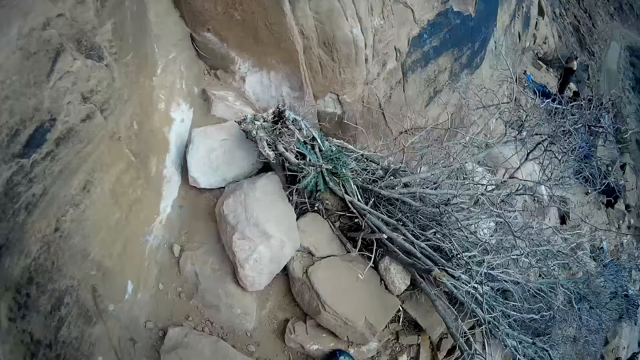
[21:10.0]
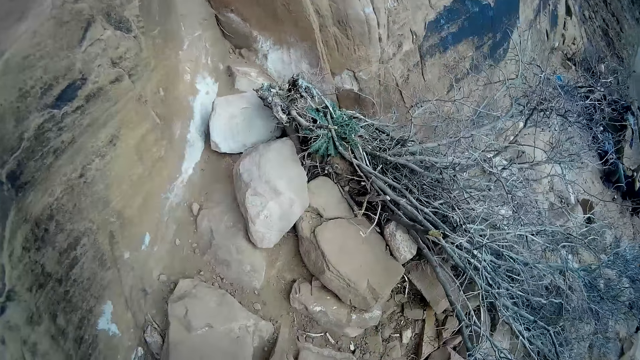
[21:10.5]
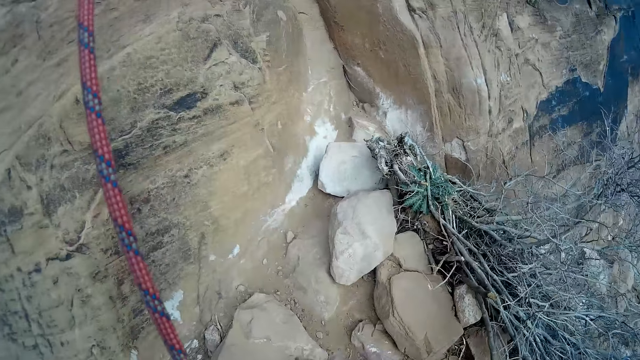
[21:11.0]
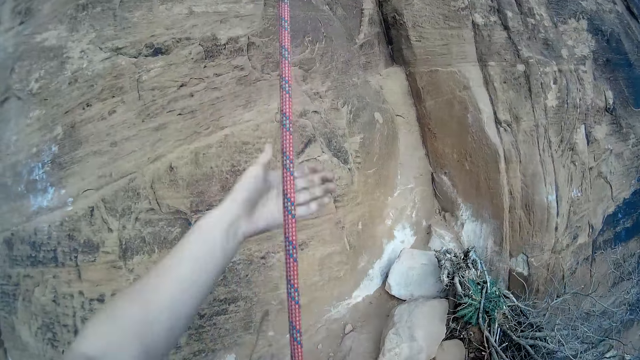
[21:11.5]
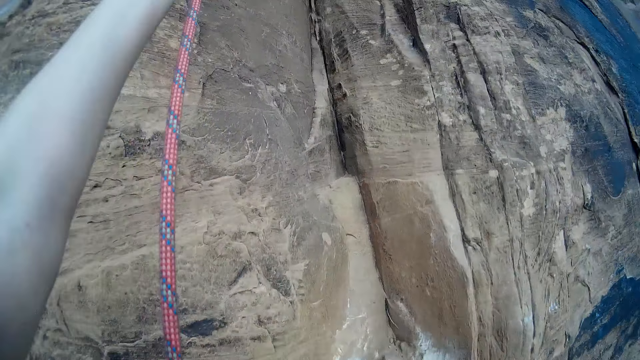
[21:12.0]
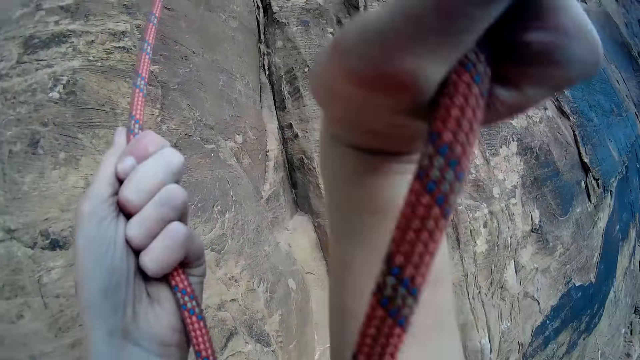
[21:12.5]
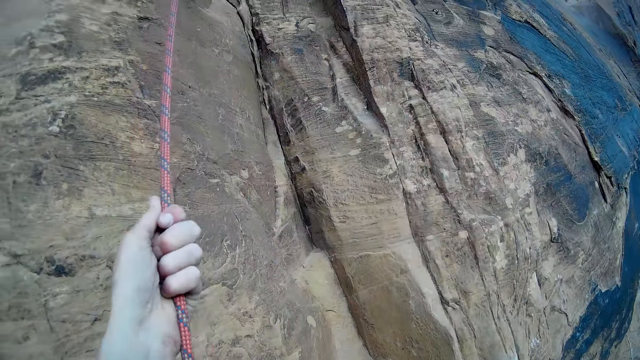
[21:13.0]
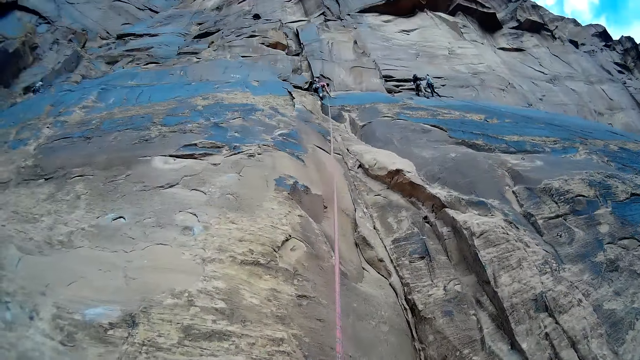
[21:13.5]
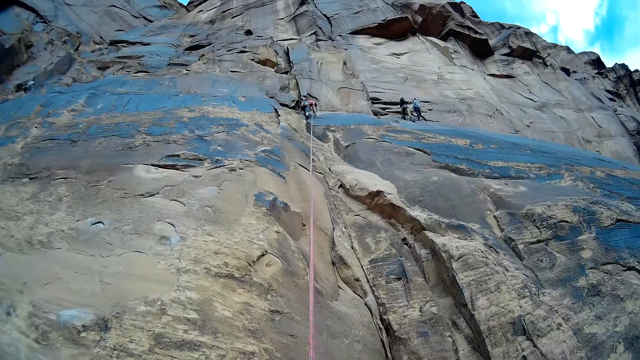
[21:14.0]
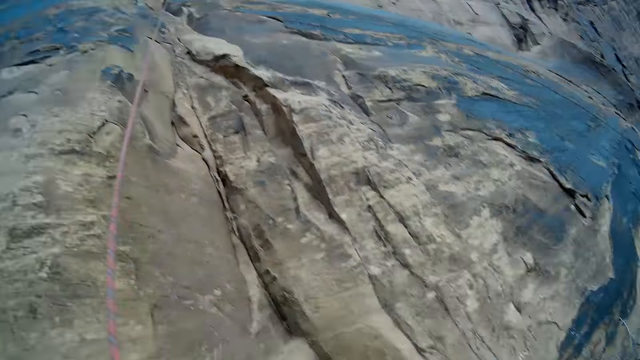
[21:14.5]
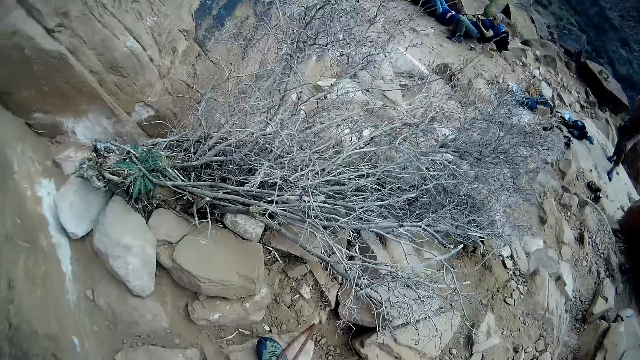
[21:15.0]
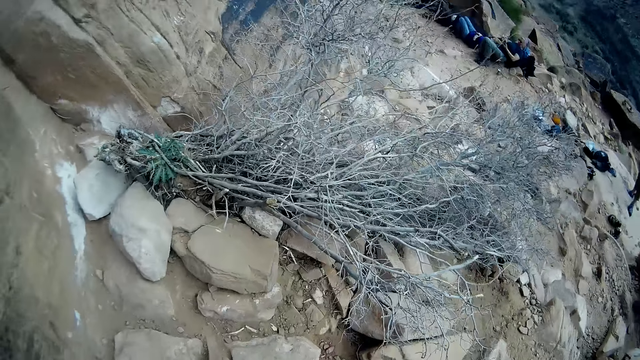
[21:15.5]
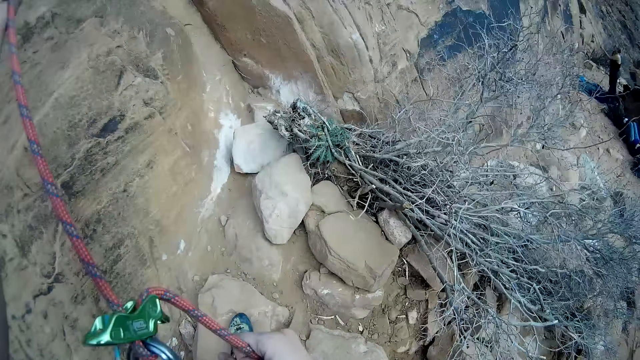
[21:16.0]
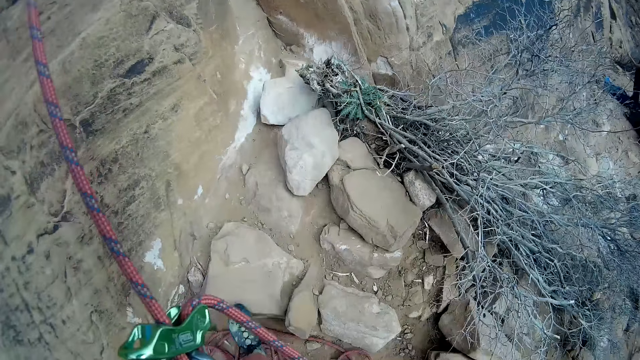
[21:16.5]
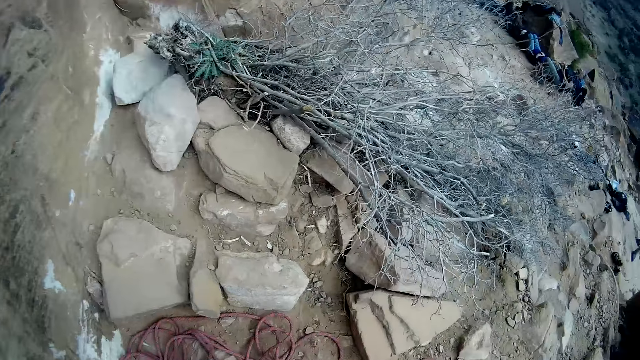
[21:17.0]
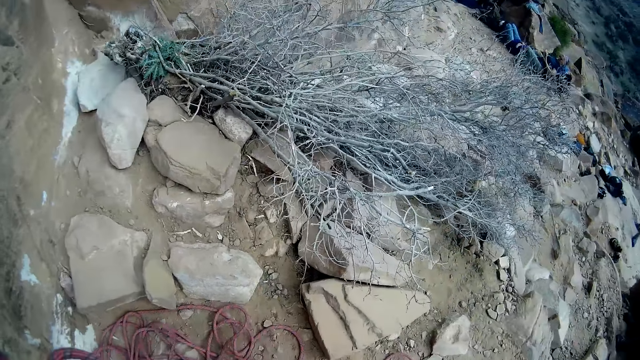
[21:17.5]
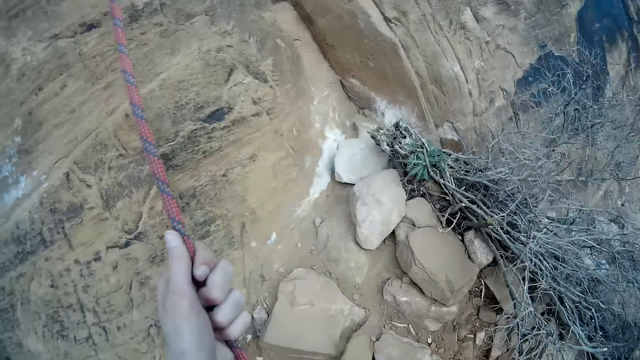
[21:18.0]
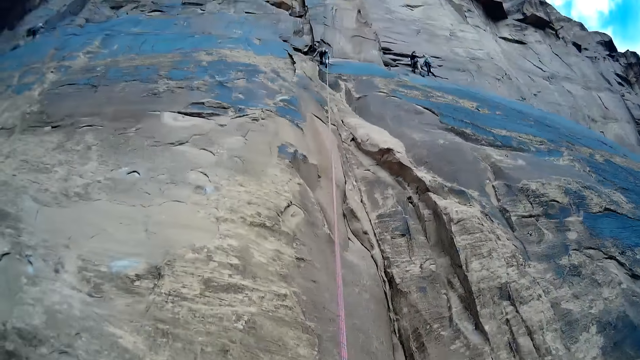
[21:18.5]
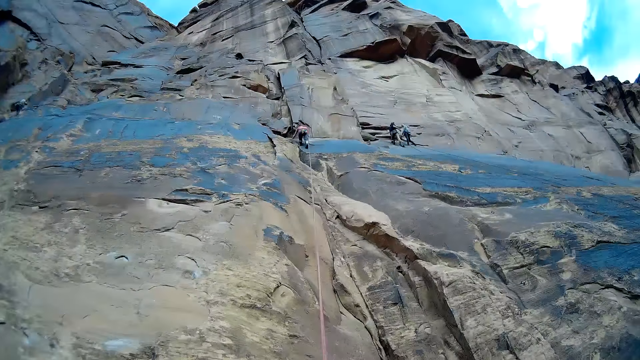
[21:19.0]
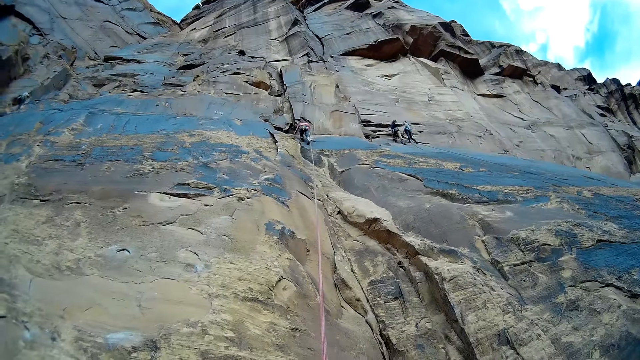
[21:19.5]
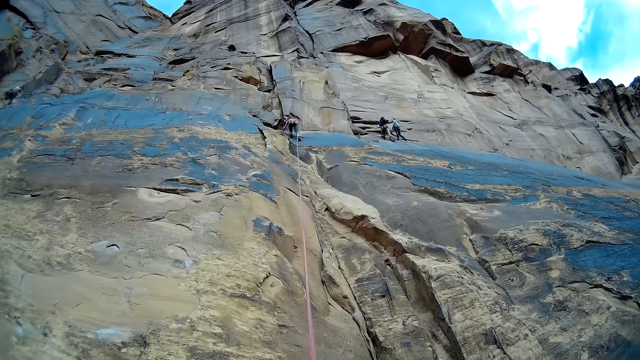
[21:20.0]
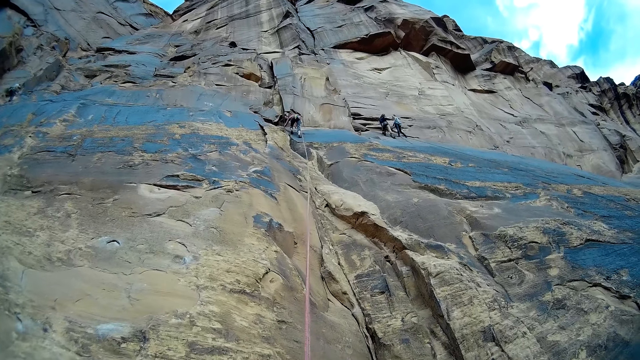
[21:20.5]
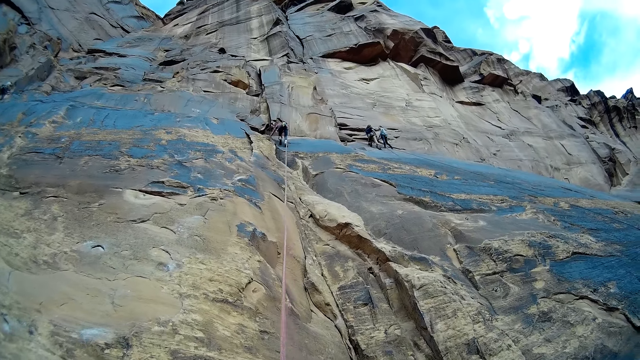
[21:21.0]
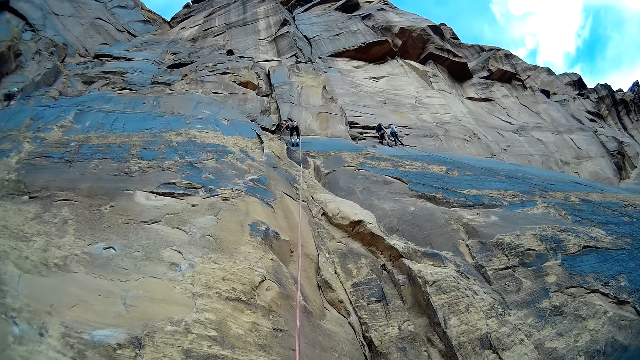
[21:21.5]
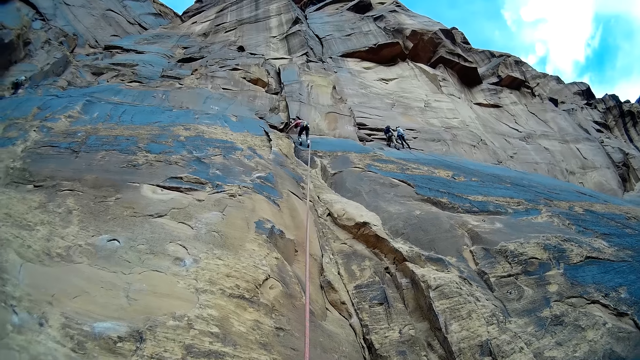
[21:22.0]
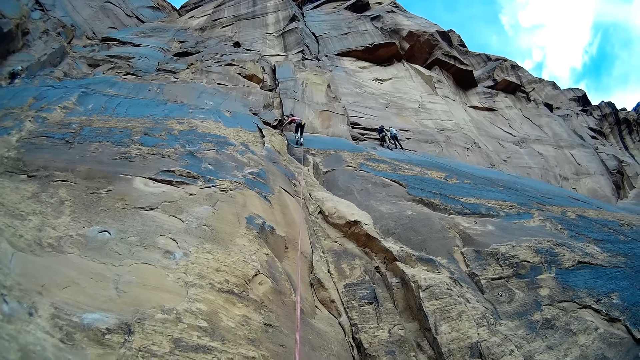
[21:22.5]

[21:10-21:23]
The camera wearer holds the rope. They look around. They hold the rope. They look around.

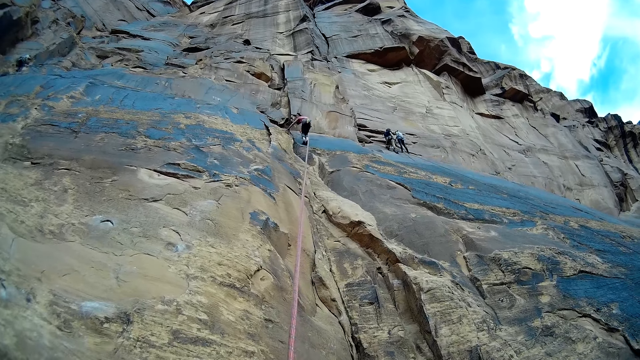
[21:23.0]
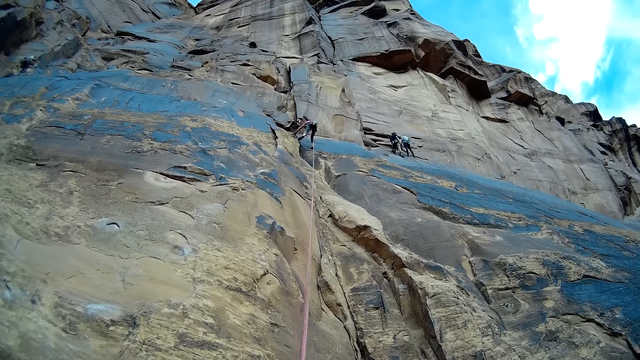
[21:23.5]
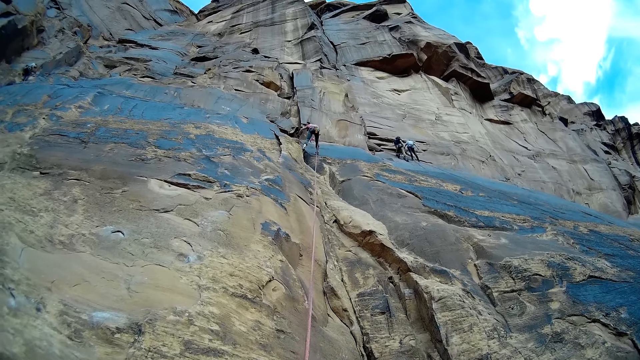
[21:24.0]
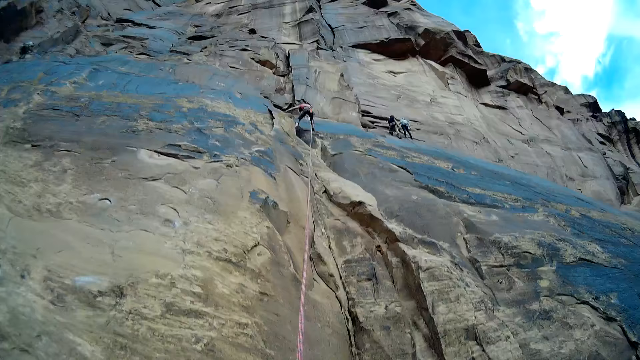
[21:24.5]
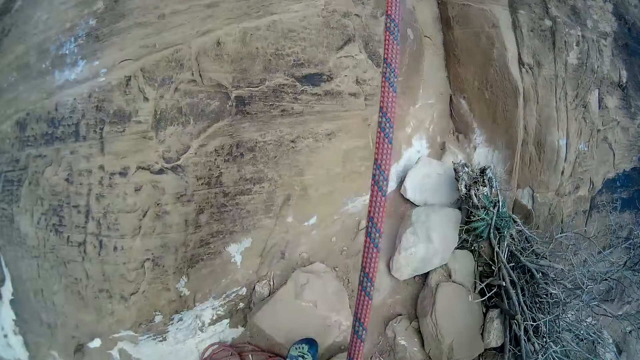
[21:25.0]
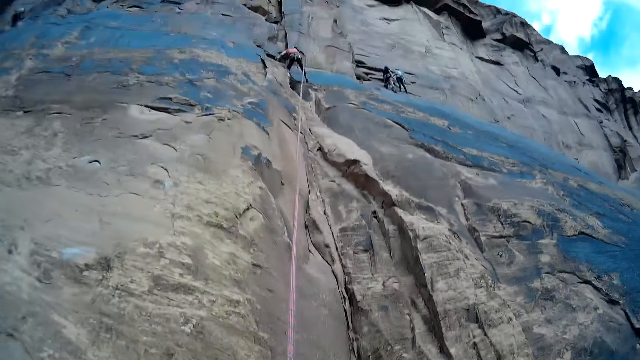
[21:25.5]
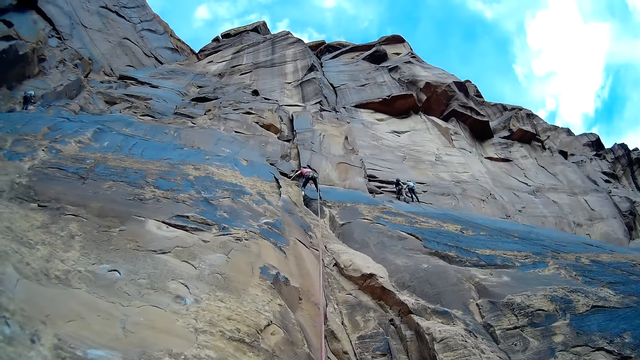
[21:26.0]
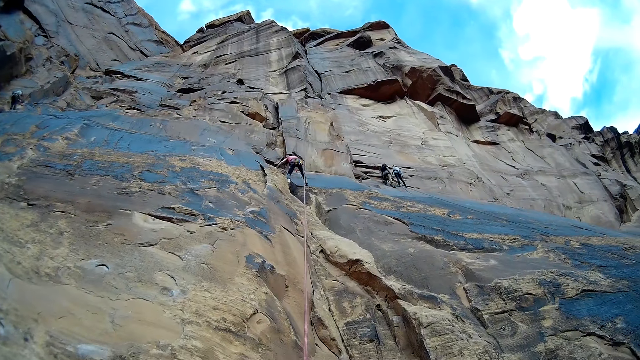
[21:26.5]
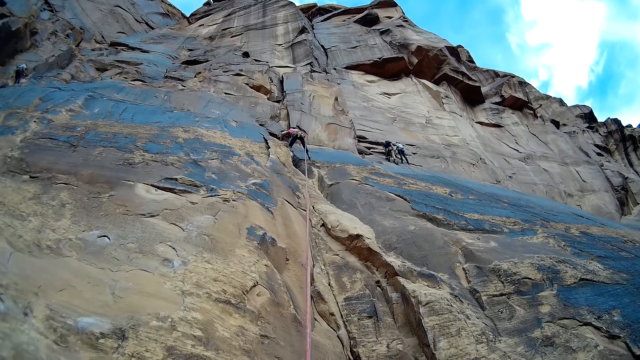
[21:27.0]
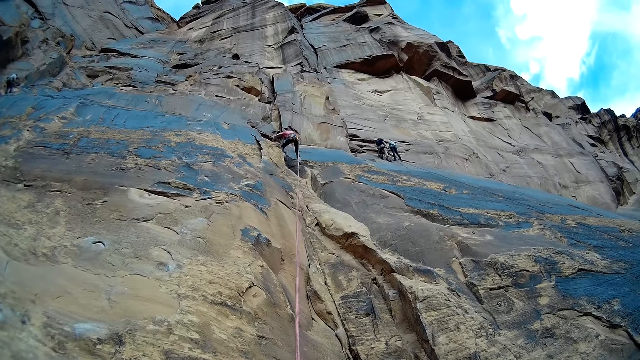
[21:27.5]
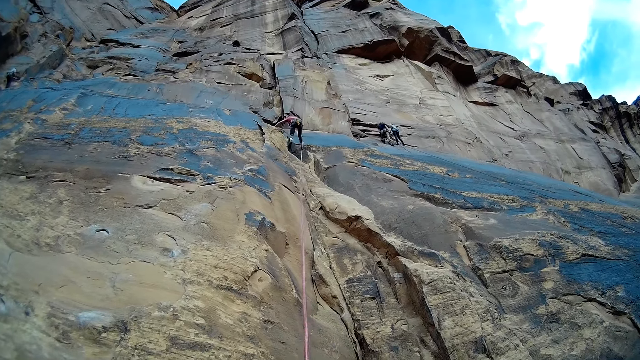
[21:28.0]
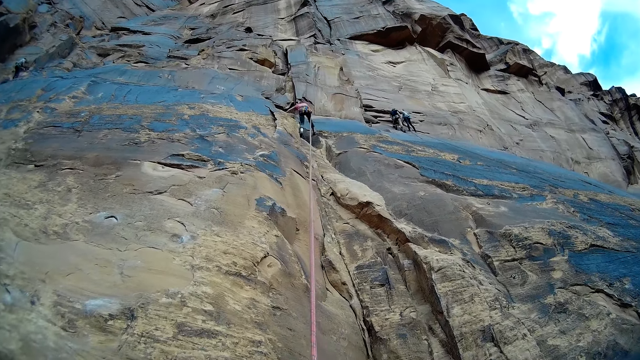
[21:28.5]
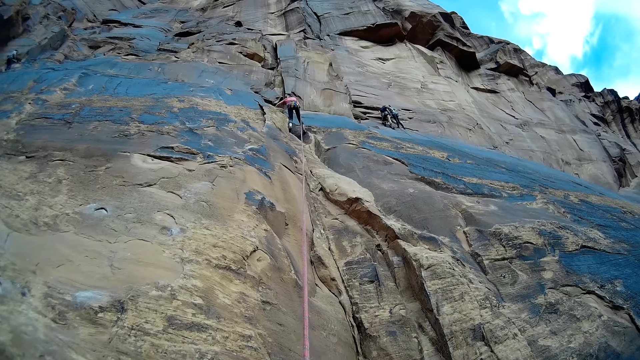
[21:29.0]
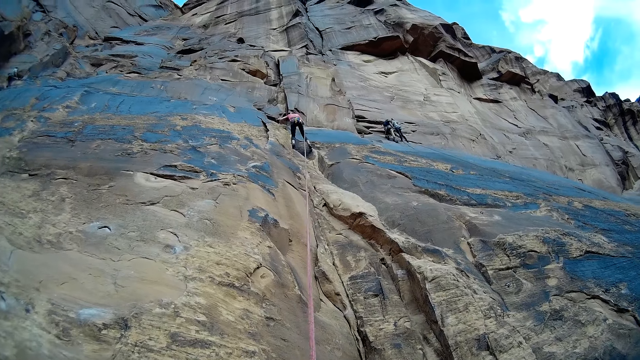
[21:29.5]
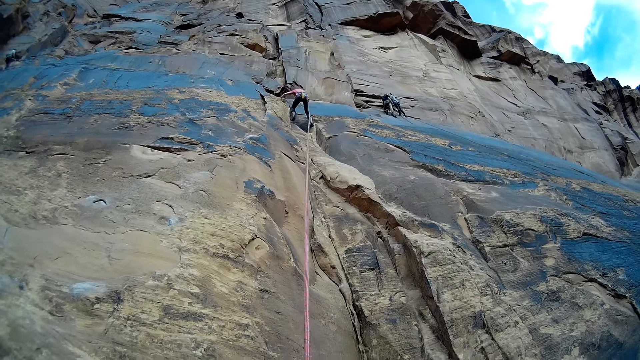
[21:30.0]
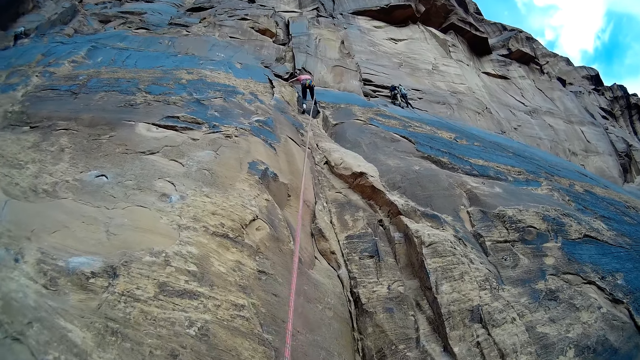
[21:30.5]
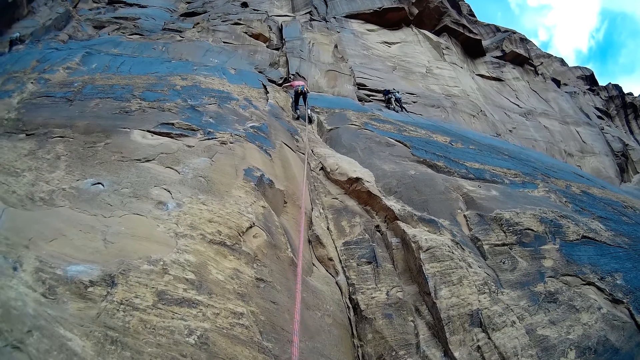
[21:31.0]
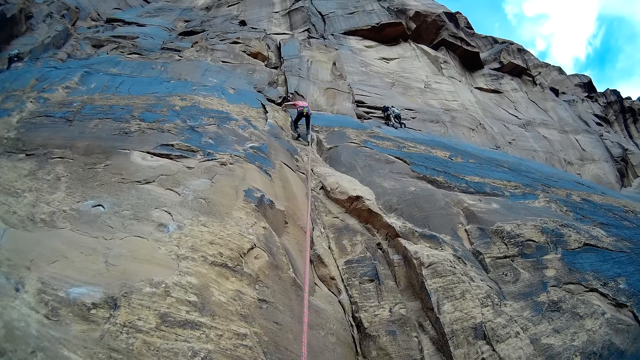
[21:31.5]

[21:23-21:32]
The camera wearer looks at a man. He unwinds the climbing rope round his arm. The man climbs down the mountain.
